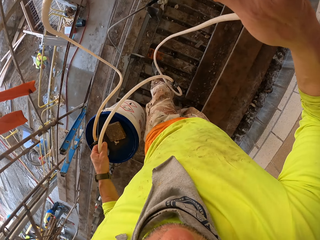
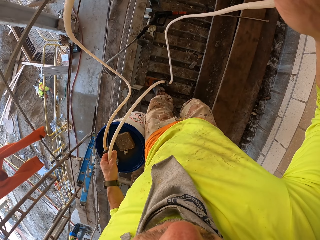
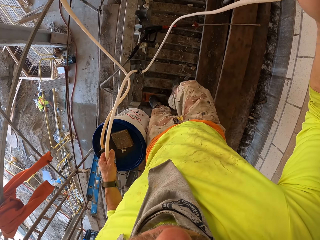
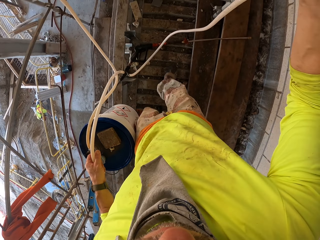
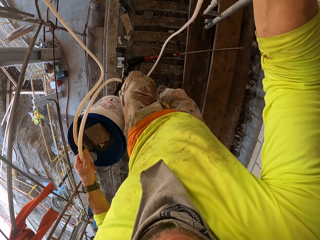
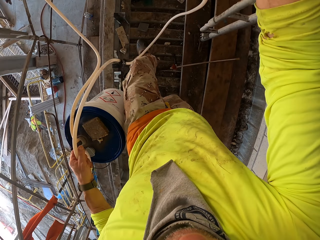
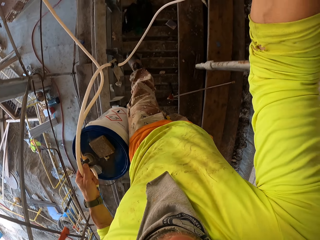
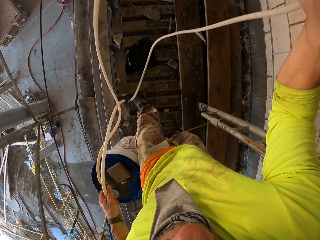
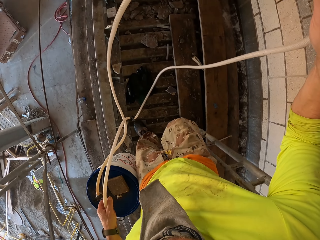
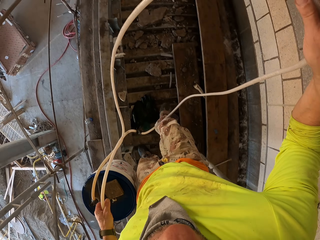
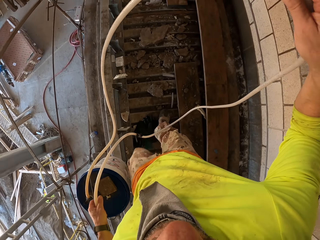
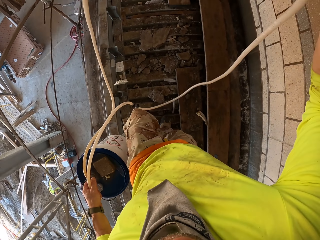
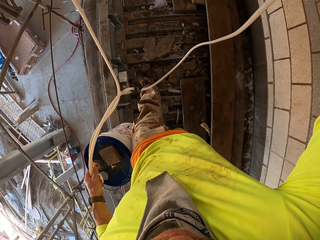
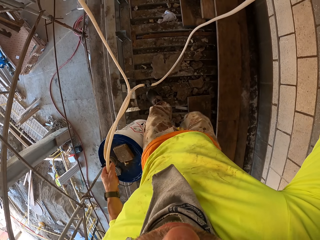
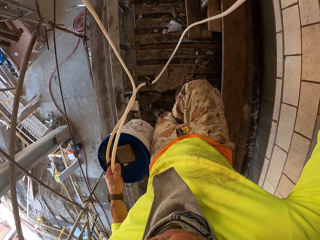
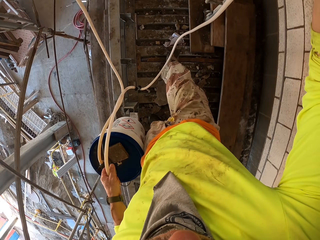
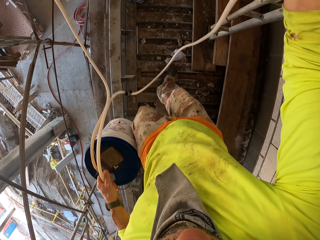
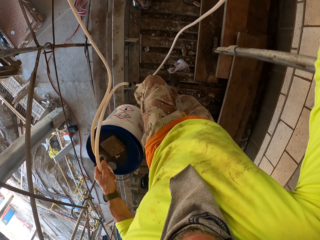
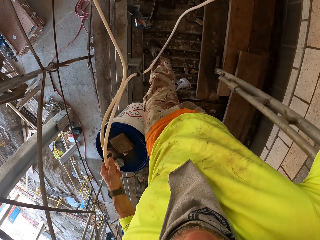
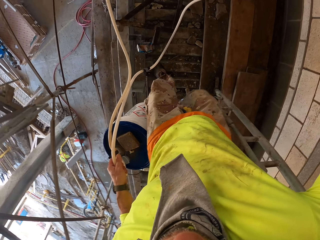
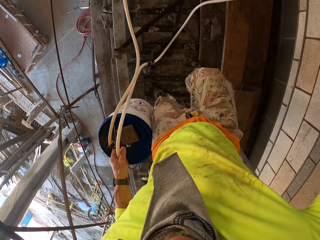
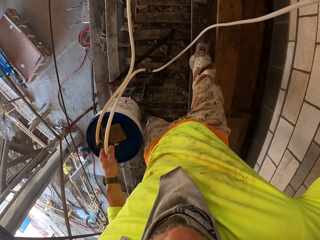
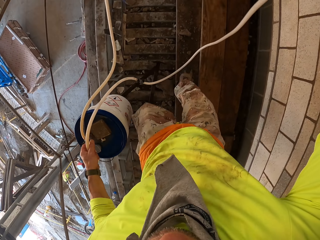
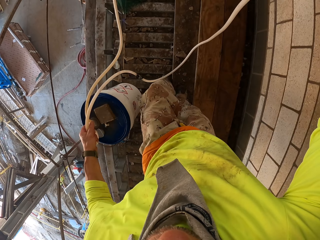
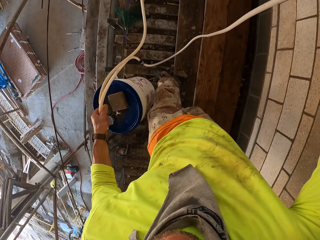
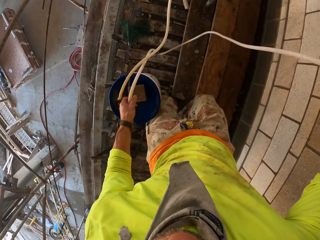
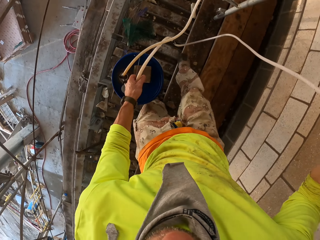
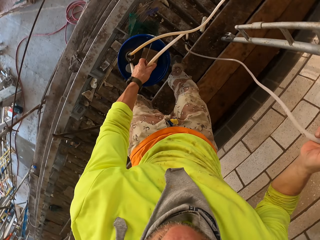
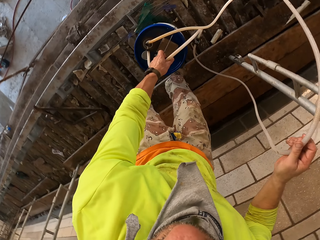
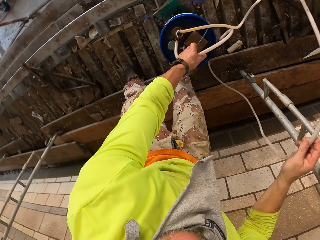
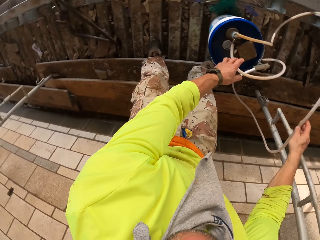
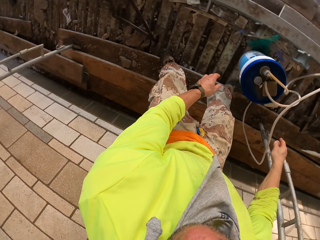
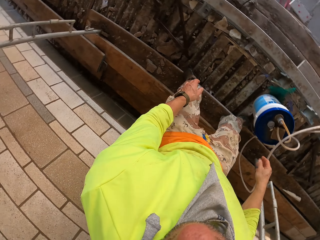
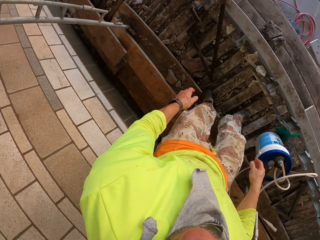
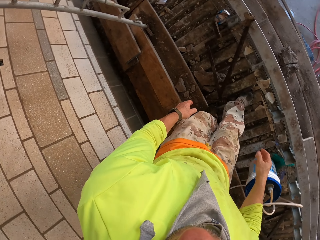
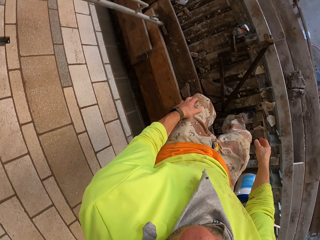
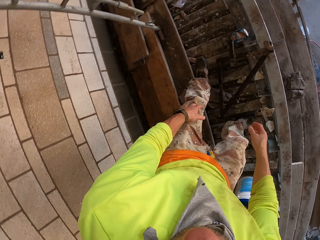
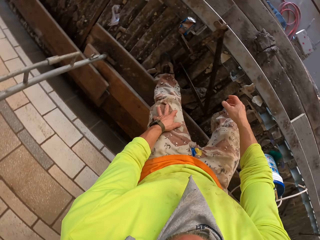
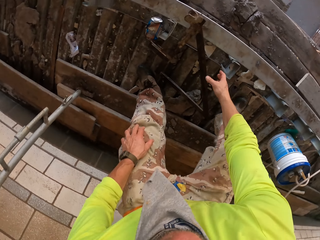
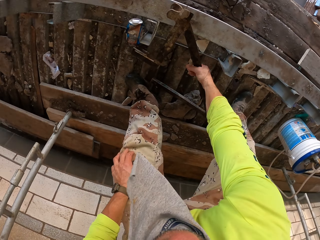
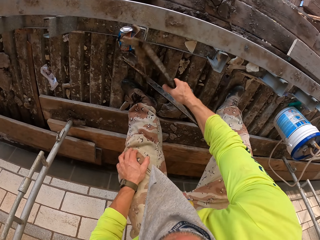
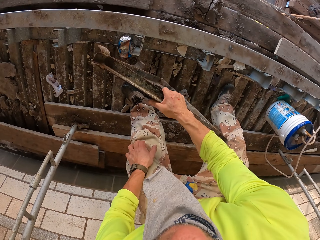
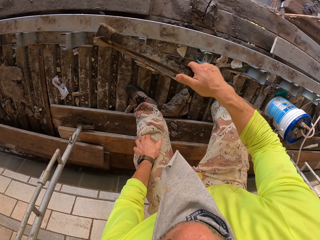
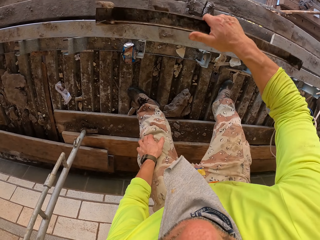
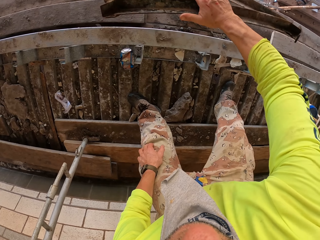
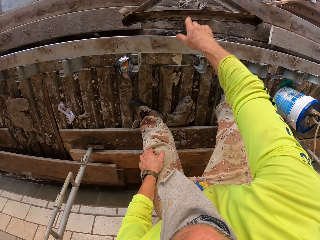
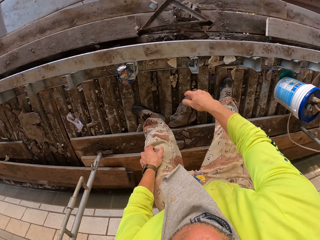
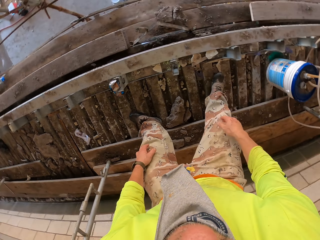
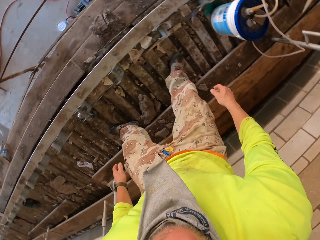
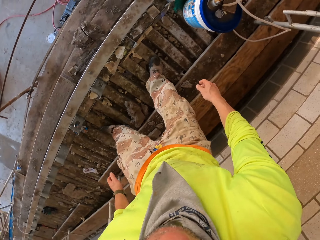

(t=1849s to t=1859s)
The camera wearer walks around. They put a bucket on stands. They turn to the side. They walk. They pick up a metal. They bend down. They hold the metal stands. They throw the metal.

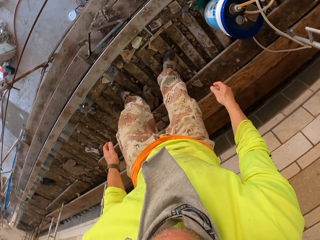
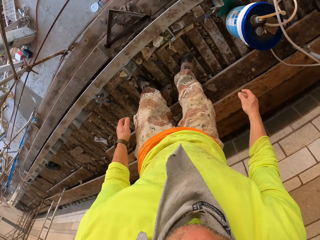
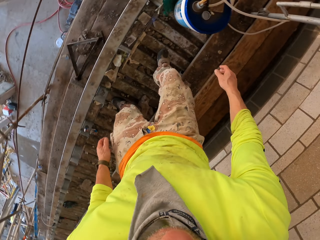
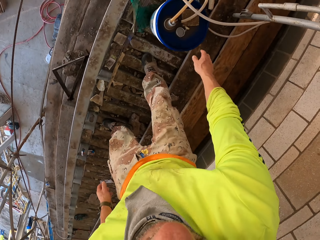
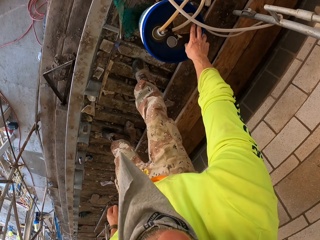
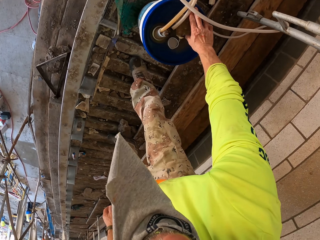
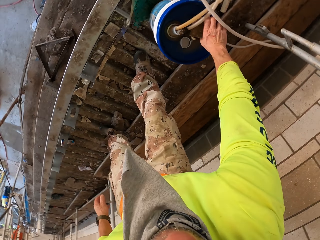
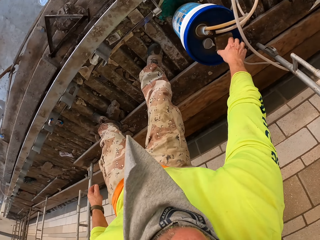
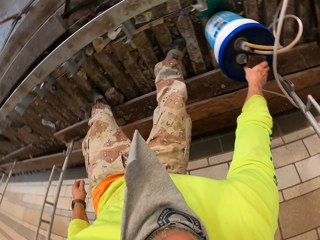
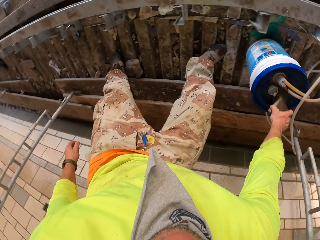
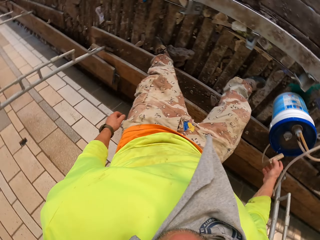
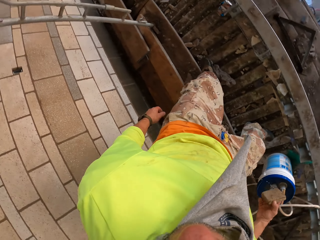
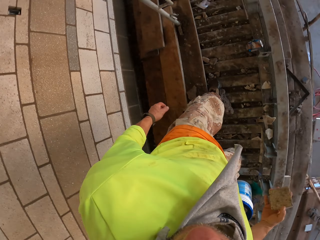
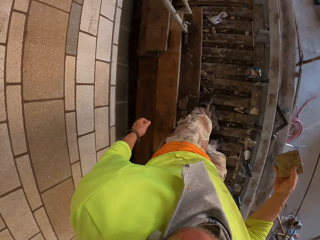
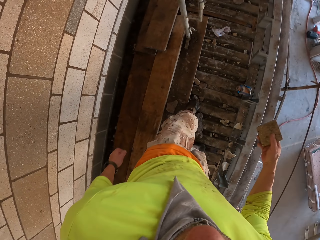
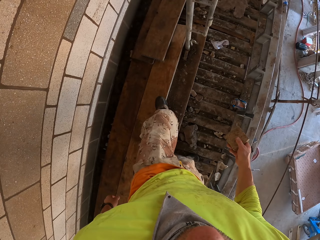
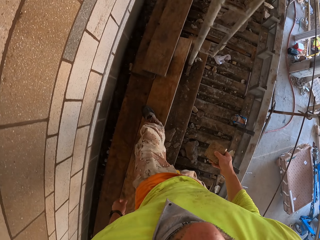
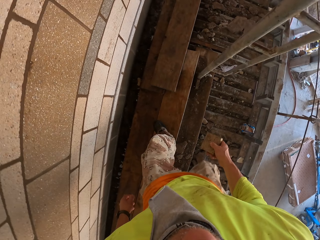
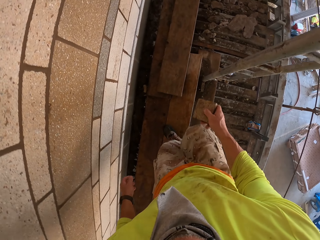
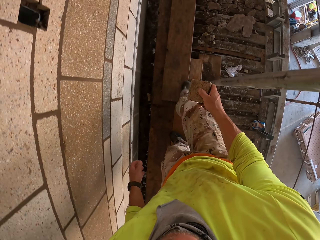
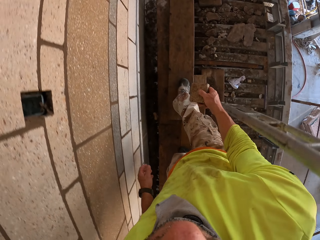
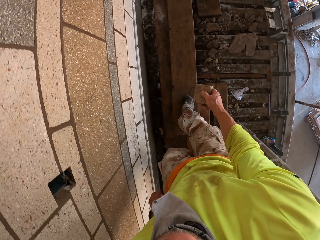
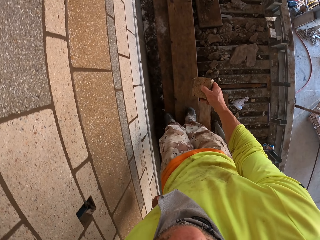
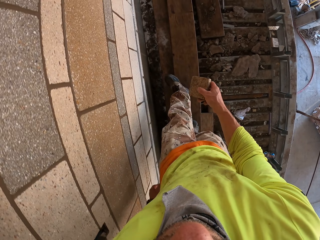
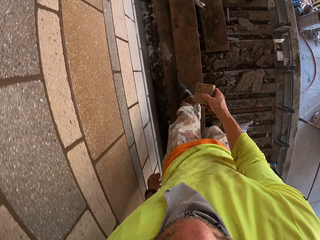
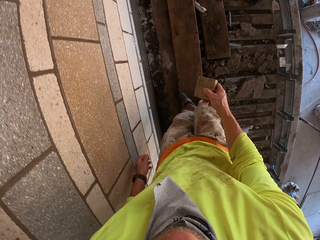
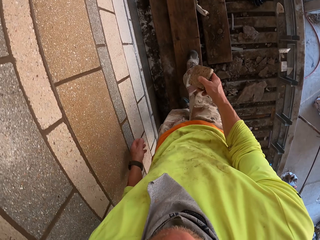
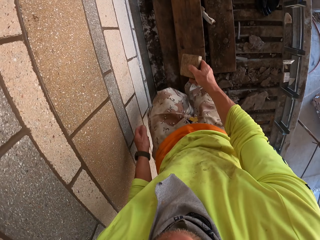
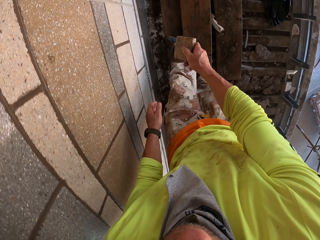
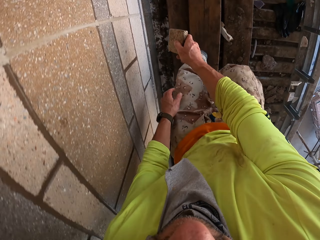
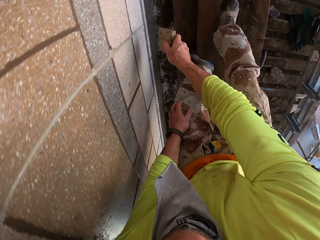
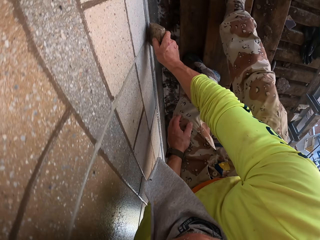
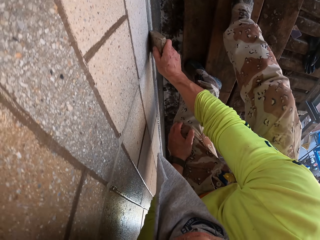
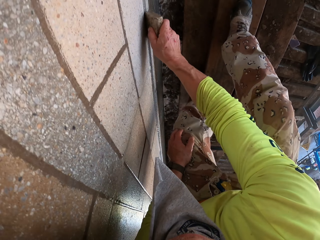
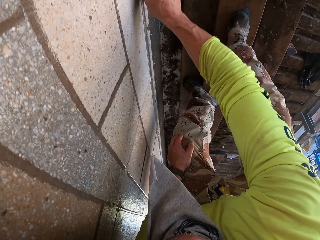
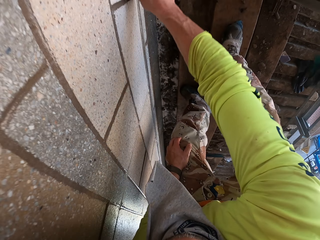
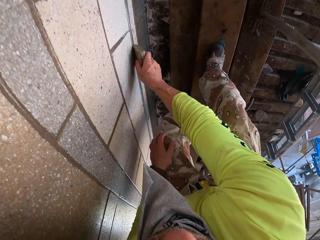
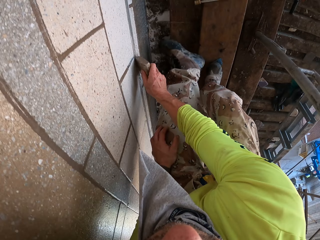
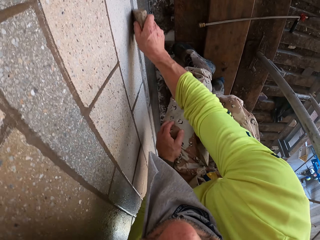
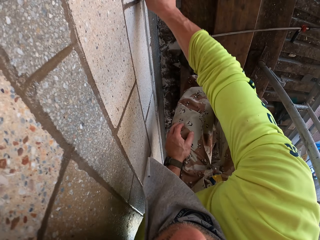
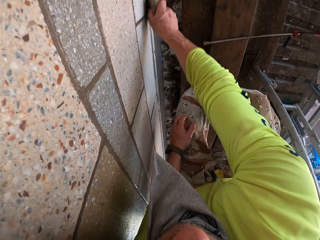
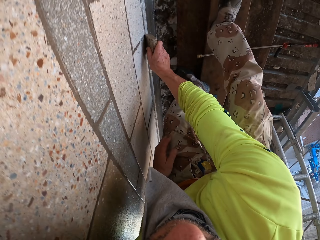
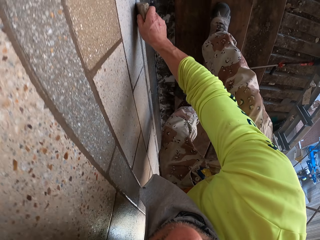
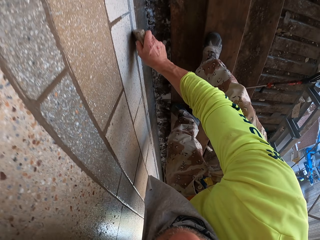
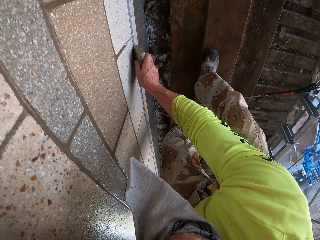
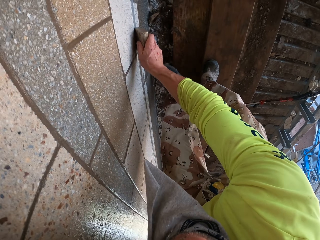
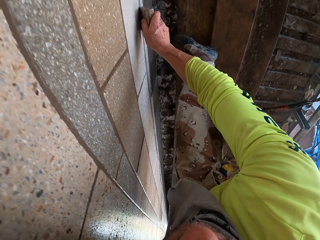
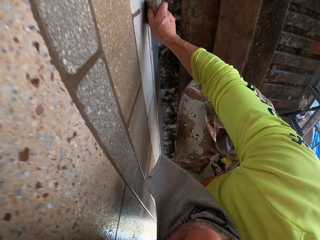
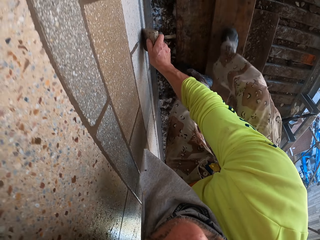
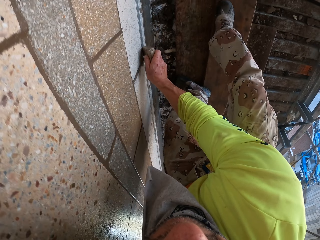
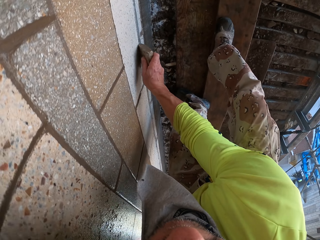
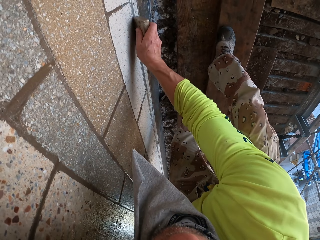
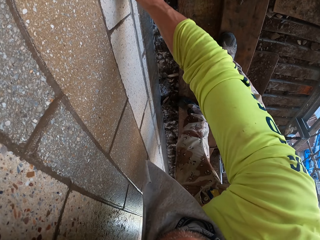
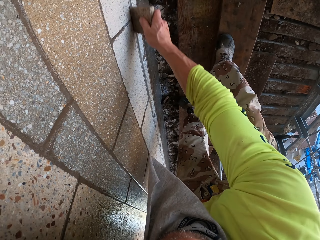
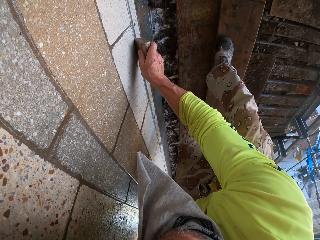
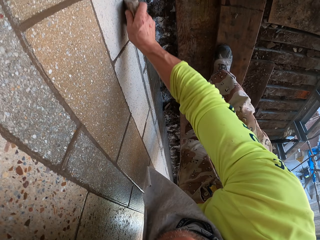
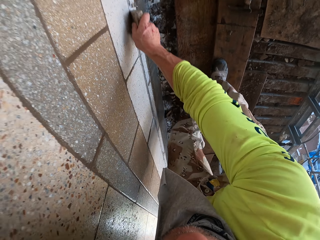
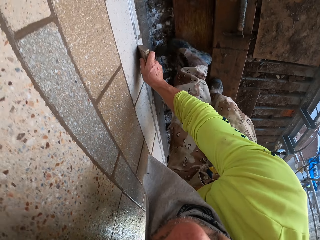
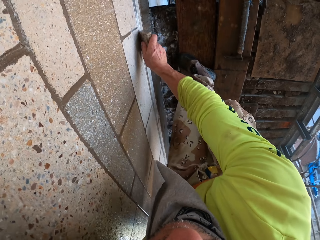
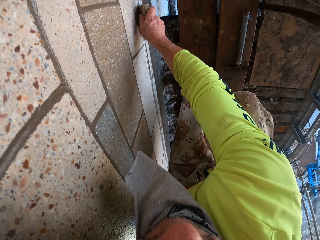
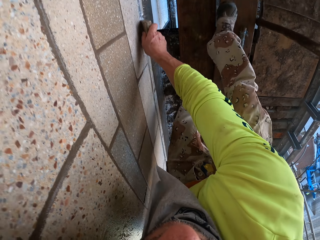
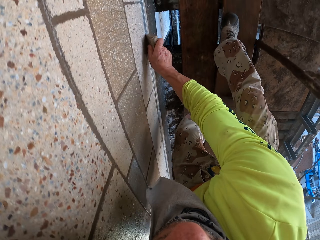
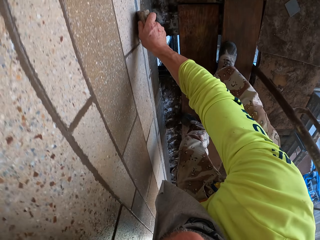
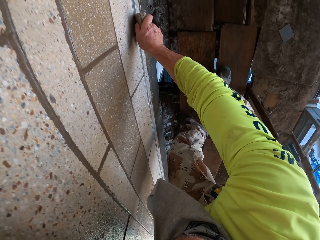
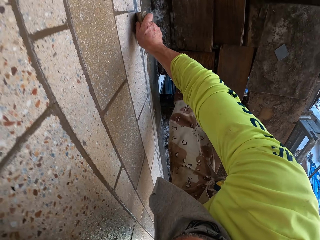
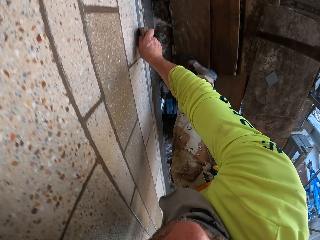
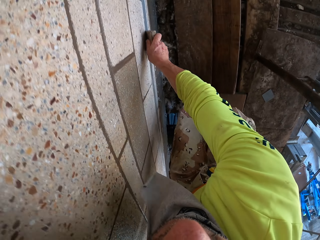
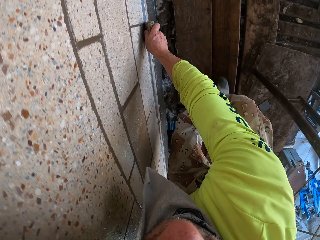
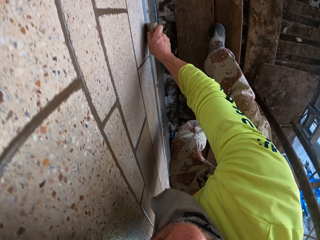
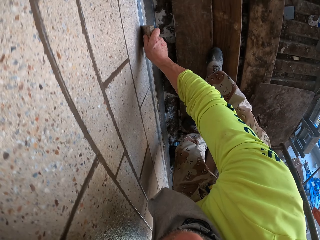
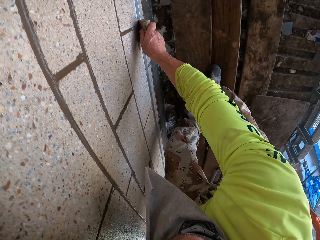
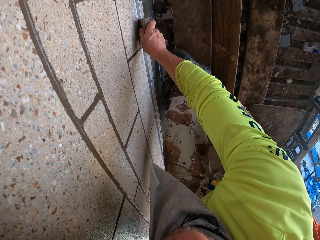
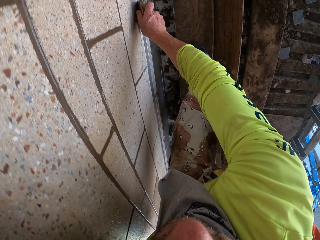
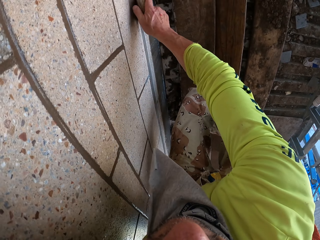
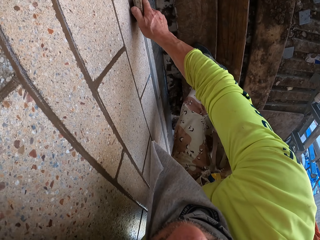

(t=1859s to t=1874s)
The camera wearer walks. They turn to the side. They pick up the piece of wood. They hold a scrubber on the bucket. They walk around. They bend down. They scrub a wall with the scrubber.
